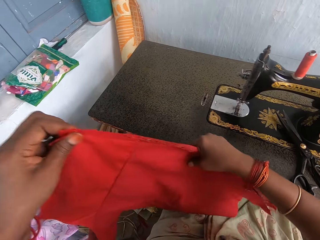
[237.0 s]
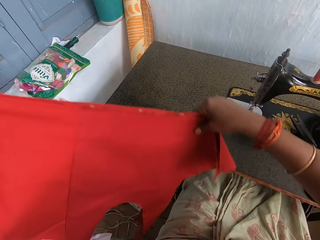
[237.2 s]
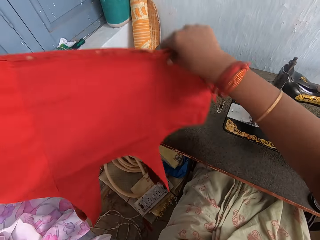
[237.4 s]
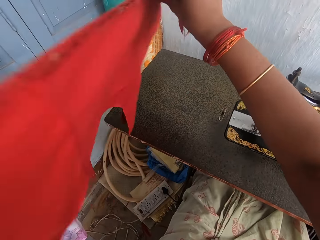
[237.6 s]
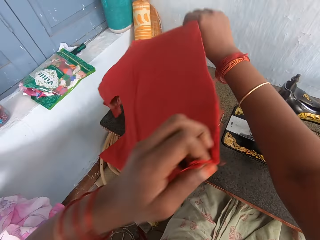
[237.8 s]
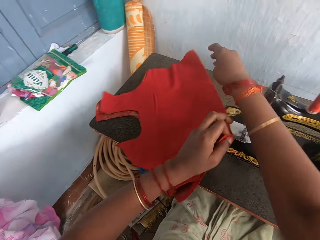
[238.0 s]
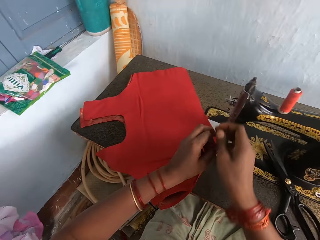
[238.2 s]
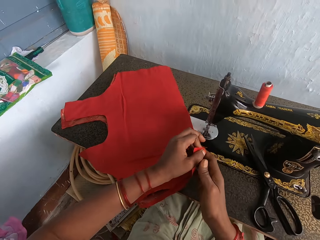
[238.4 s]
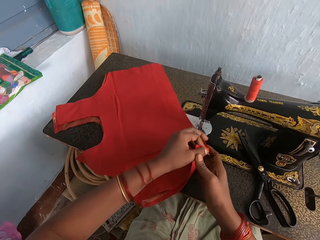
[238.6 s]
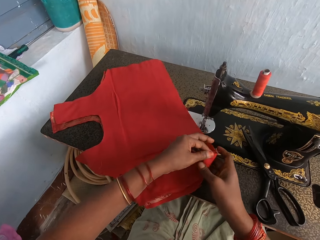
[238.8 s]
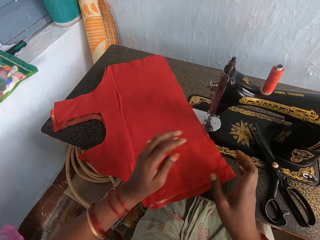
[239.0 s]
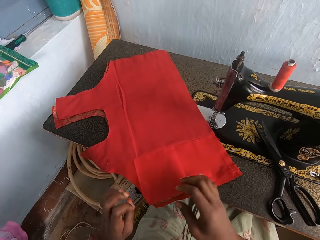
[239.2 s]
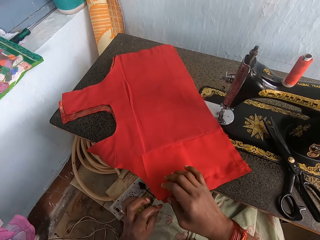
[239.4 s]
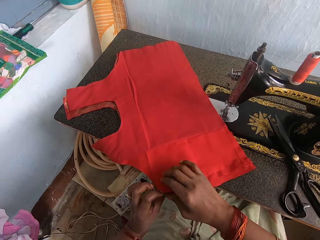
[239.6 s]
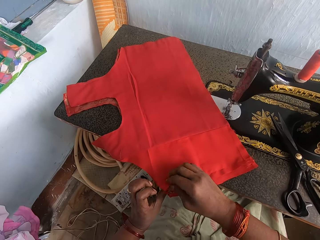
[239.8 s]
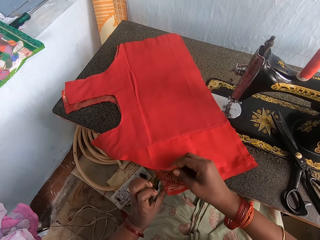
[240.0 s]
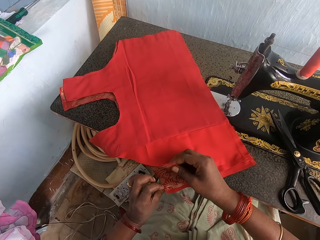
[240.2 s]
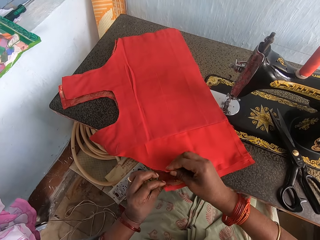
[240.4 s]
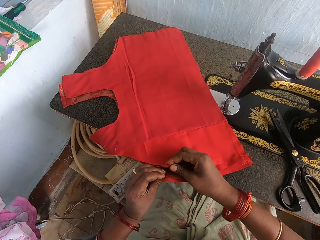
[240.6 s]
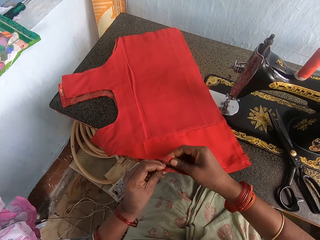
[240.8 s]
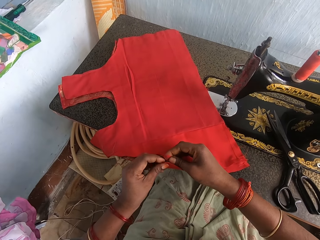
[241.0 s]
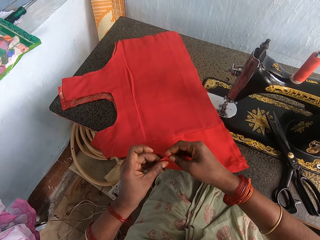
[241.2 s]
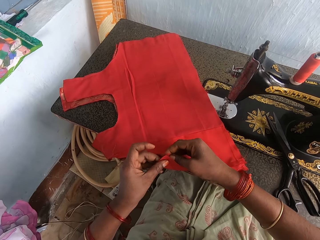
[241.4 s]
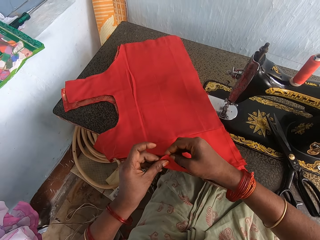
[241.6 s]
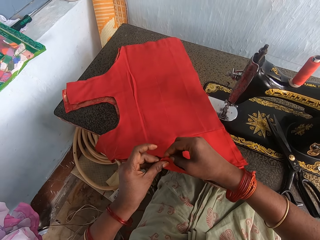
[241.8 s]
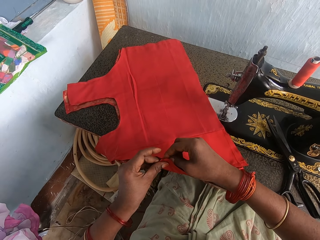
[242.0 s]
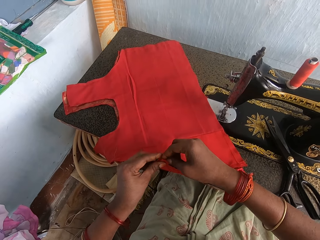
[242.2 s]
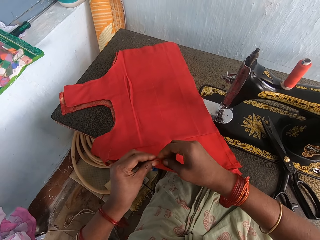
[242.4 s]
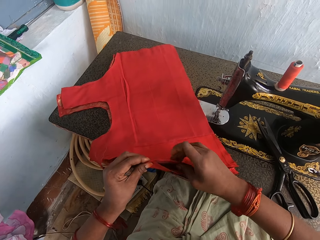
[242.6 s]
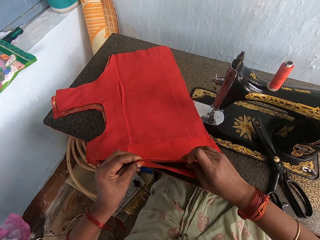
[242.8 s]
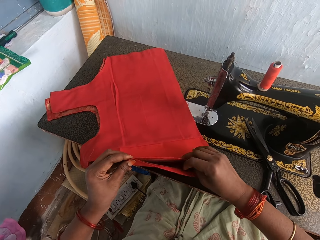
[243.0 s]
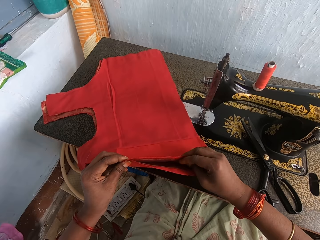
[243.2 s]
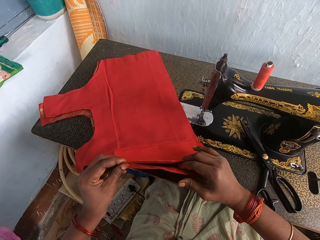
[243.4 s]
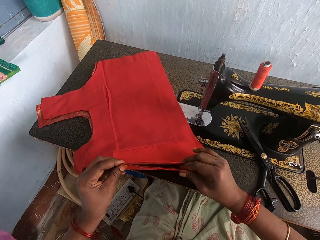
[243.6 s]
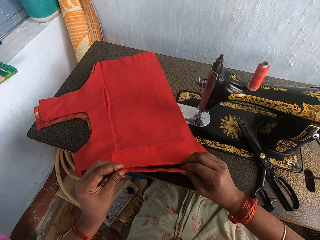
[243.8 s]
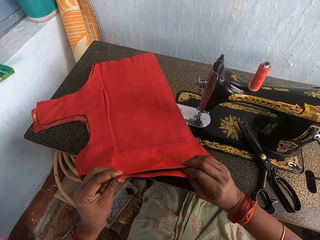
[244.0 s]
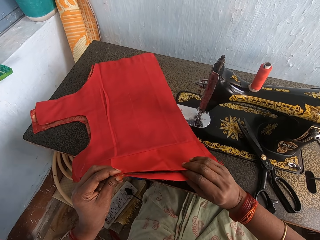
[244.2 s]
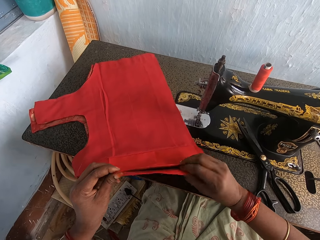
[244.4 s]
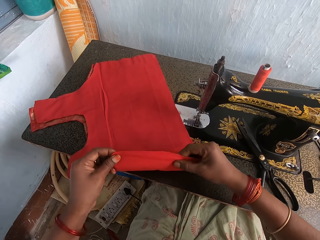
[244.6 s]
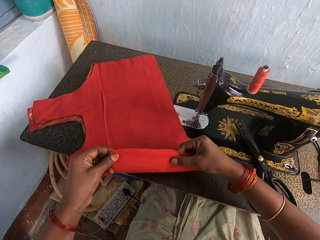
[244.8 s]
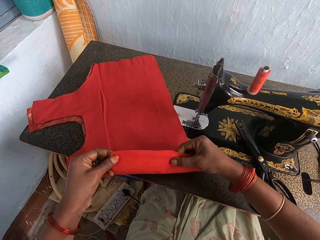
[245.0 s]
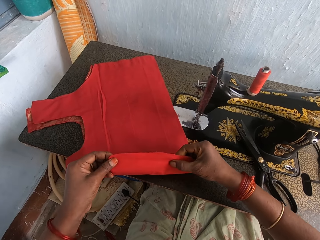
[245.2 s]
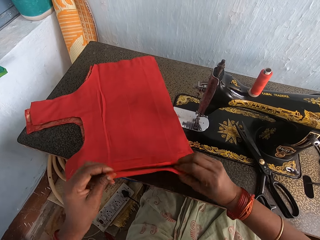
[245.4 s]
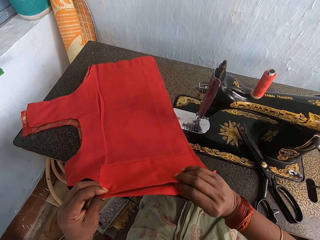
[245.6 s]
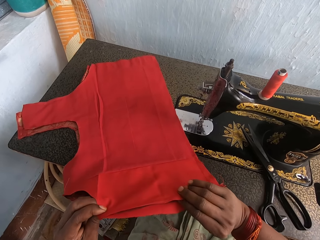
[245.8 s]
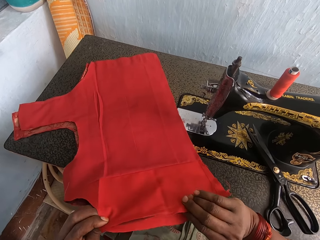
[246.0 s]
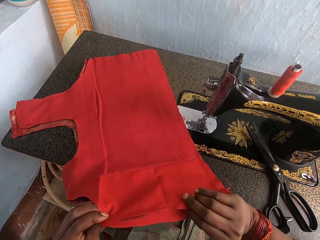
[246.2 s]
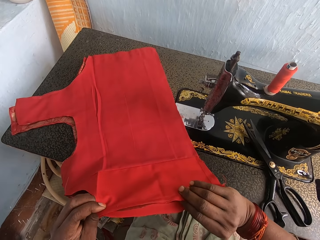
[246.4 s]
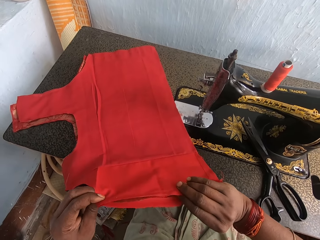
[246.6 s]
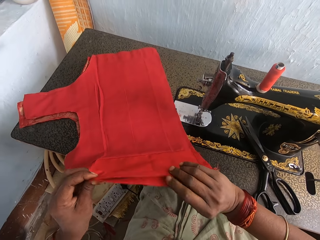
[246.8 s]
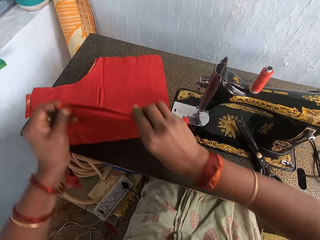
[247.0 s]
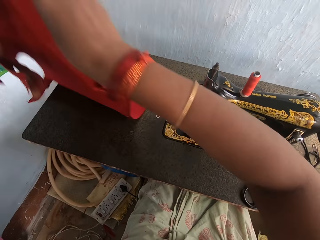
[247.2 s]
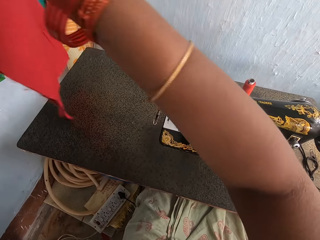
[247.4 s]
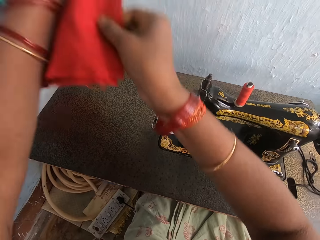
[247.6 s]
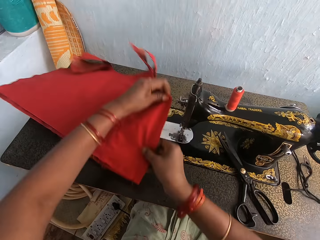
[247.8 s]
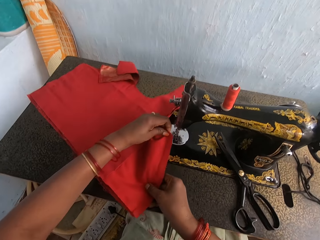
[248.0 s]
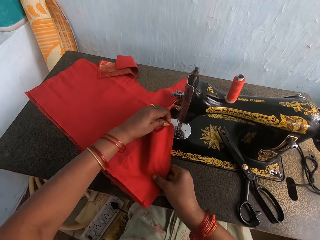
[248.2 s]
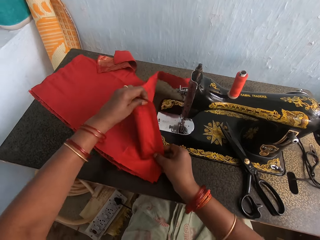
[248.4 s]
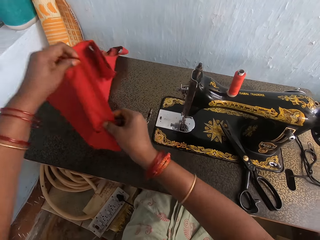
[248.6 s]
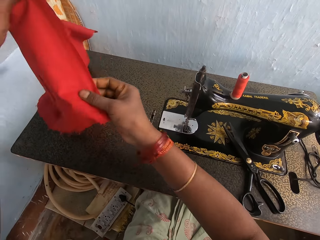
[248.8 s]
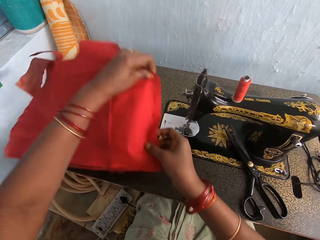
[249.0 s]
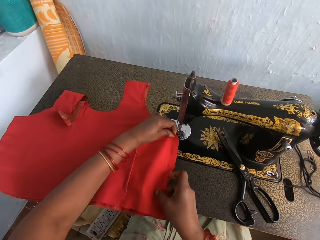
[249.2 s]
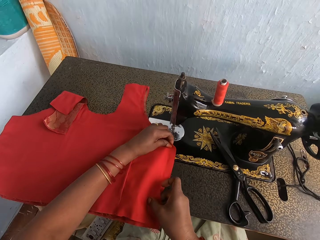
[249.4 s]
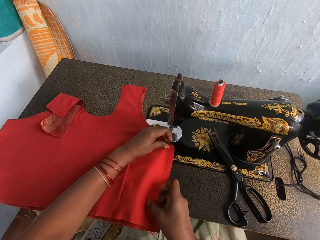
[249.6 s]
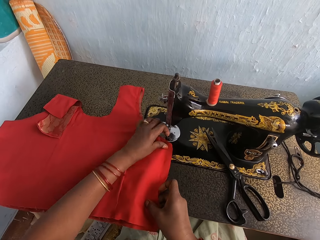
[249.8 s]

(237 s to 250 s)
The camera wearer puts the clothes down on the sewing machine. They place the cloth adjacent to the cloth on the sewing machine. They align the cloth. They overturn the clothes.

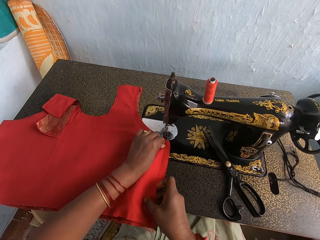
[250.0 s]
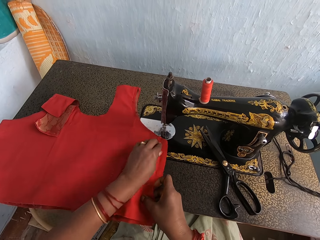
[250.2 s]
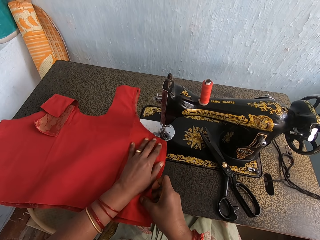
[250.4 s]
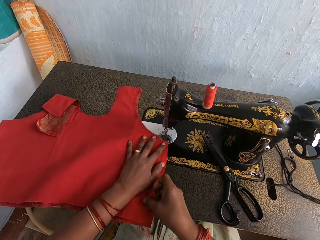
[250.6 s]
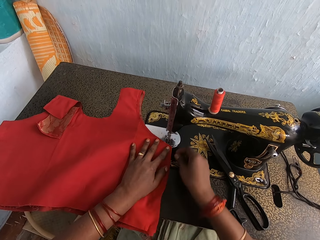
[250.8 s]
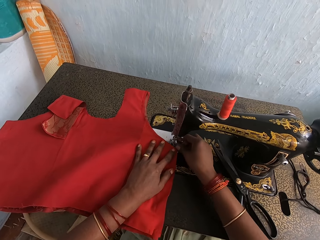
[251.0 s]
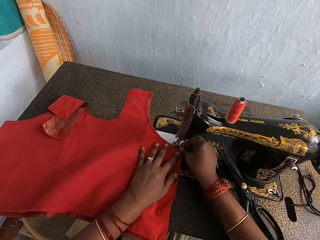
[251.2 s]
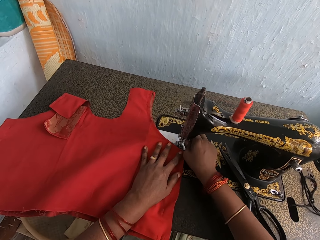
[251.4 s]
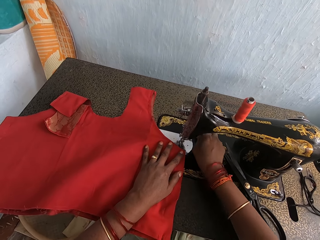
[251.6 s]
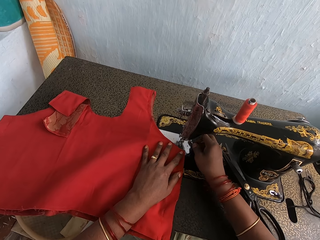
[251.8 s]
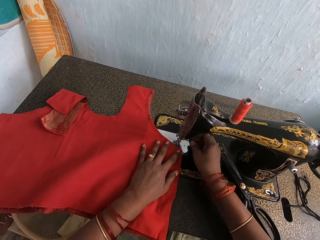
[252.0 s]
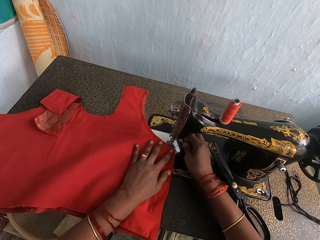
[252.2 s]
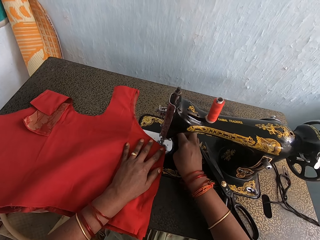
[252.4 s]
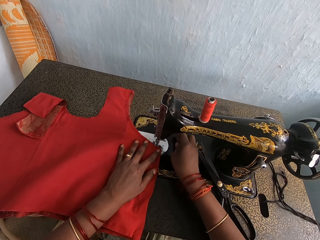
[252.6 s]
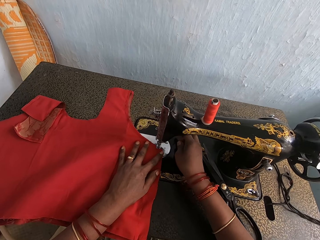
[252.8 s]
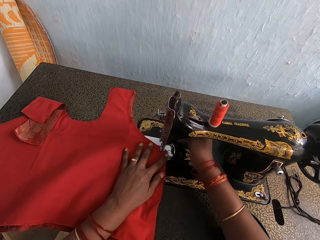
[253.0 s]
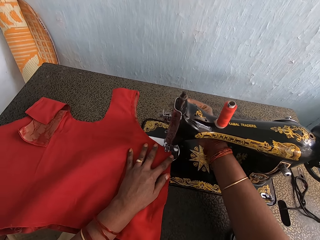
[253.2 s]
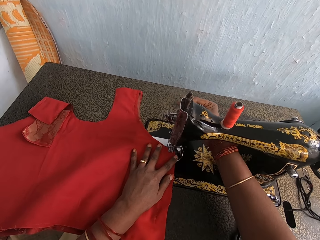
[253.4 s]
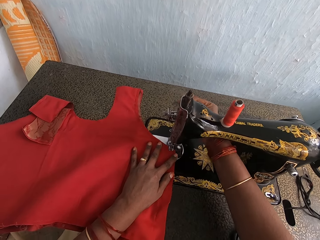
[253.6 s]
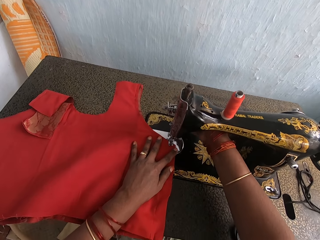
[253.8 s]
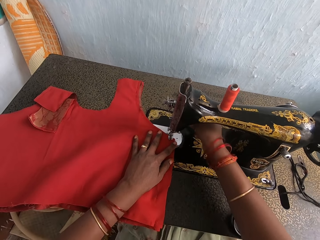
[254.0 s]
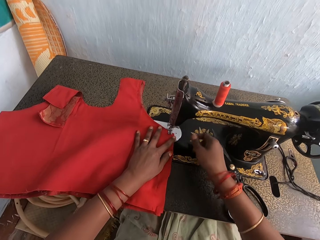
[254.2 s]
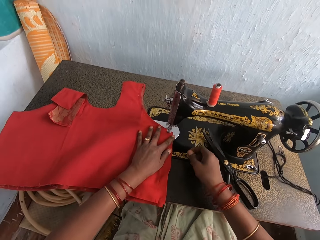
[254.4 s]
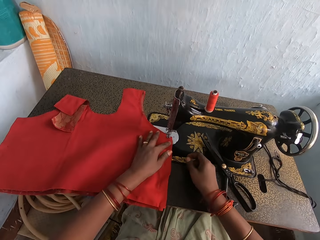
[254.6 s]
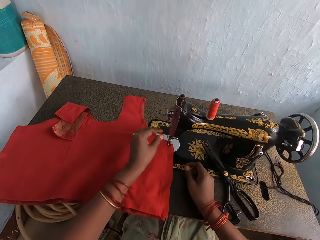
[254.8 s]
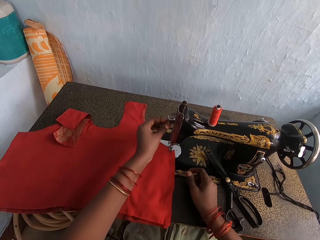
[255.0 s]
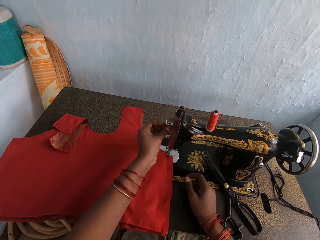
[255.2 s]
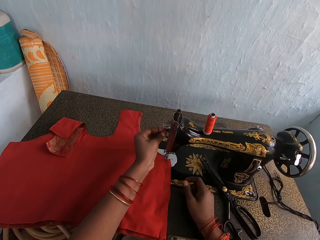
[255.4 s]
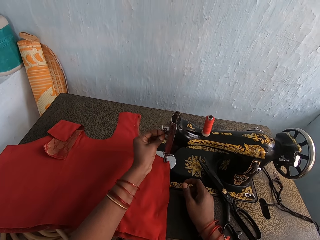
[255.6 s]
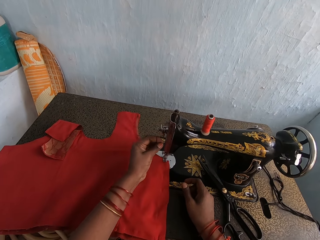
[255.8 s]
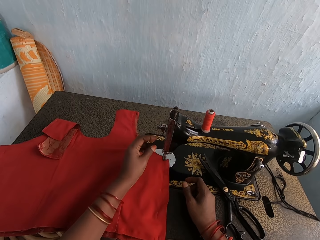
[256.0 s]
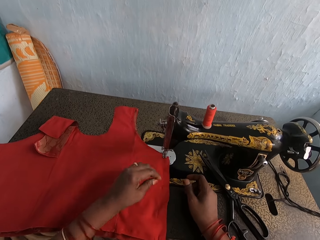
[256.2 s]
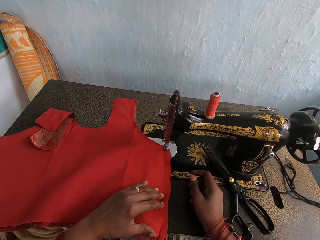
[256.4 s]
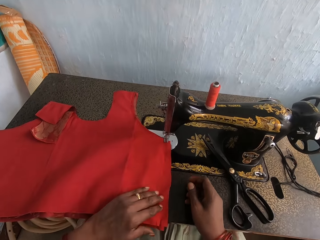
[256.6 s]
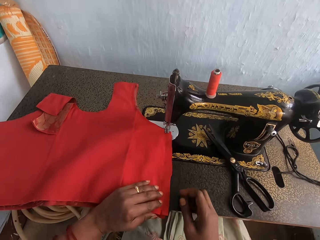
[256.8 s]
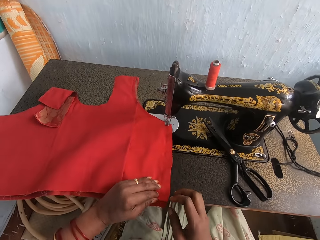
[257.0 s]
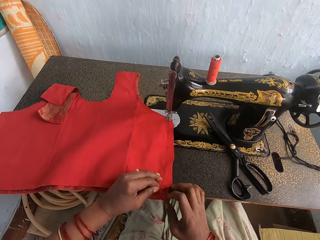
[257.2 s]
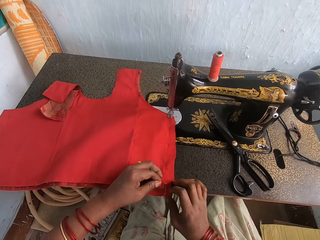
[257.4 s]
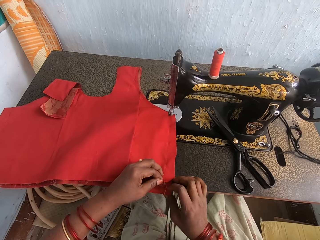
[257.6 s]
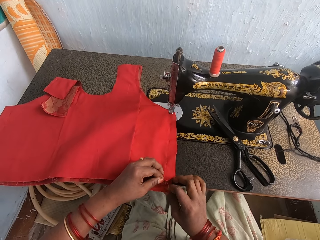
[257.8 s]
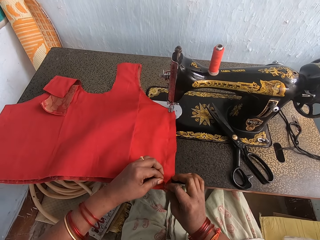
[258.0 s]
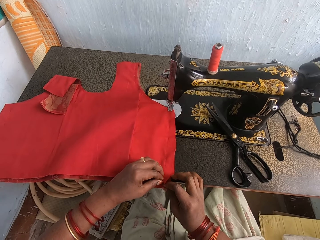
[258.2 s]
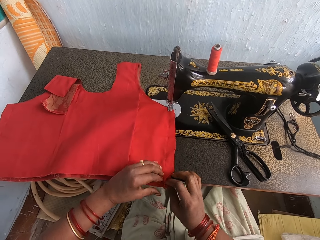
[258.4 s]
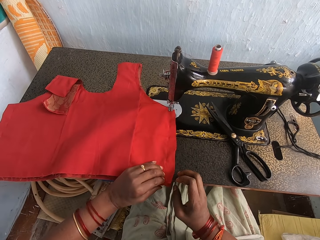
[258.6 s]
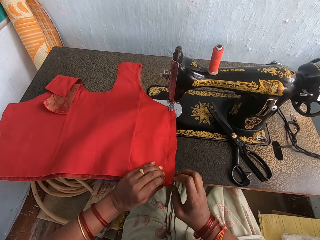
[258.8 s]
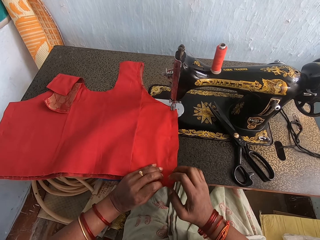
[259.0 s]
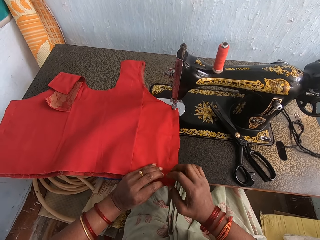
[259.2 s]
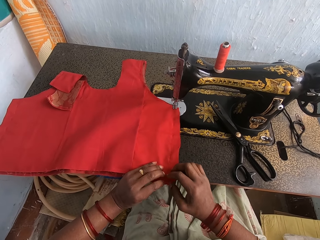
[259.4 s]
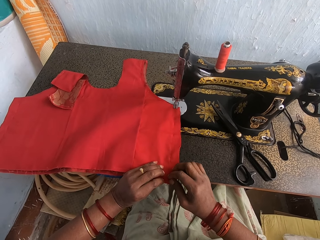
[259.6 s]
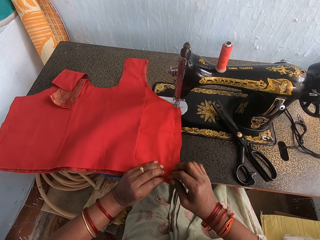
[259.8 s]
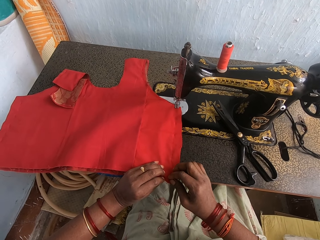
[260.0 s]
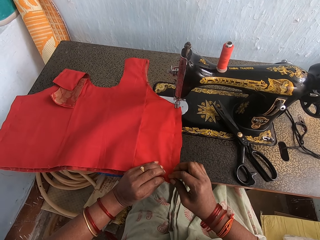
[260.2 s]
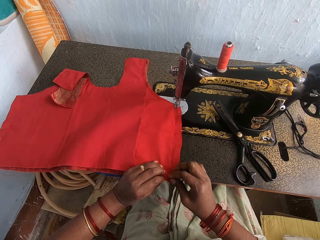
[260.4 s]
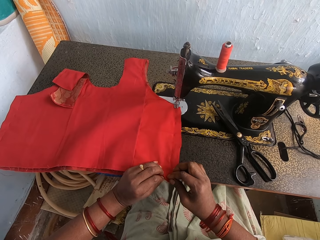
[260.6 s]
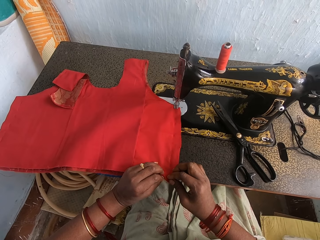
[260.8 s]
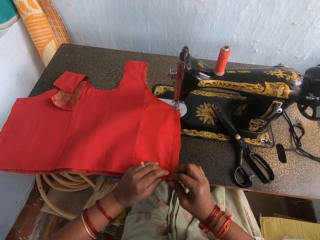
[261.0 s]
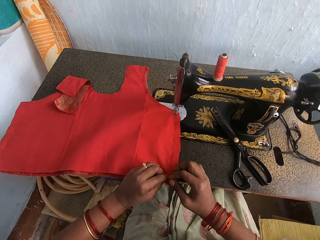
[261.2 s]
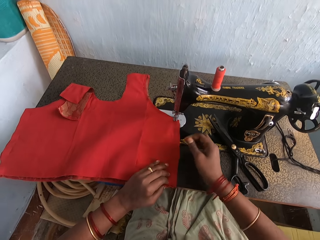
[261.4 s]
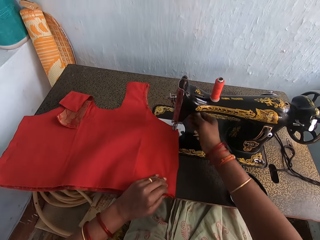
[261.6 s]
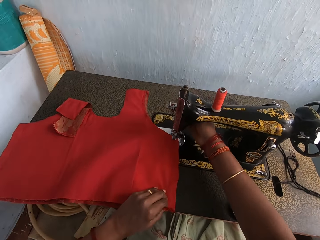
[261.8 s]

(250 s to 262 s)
The camera wearer puts the cloth on the sewing needle. They hold the clothes onto the sewing machine. They adjust the sewing machine. They align the cloth.
